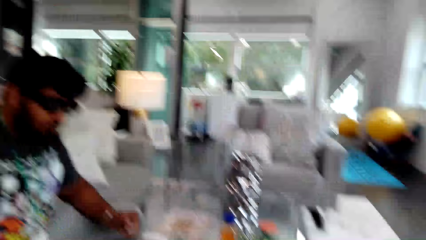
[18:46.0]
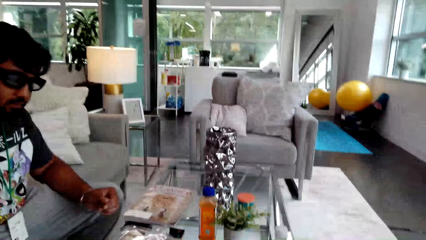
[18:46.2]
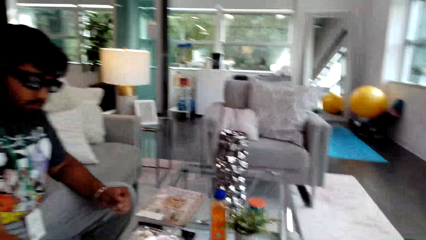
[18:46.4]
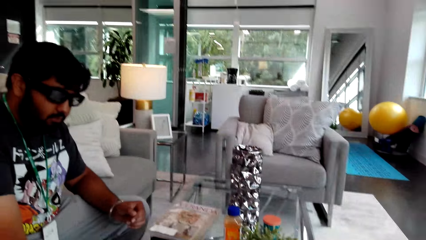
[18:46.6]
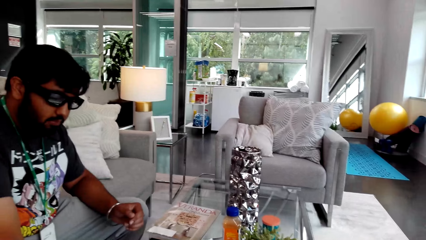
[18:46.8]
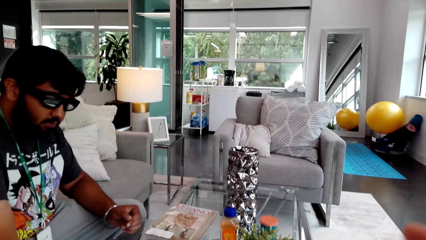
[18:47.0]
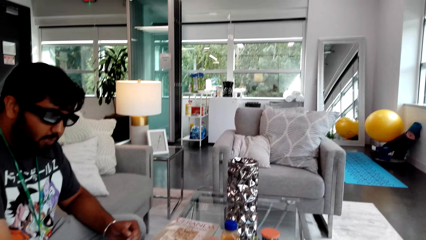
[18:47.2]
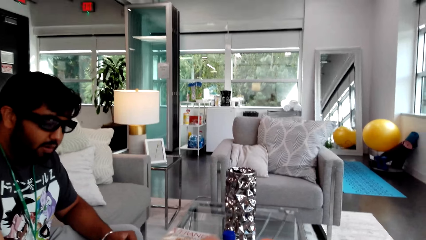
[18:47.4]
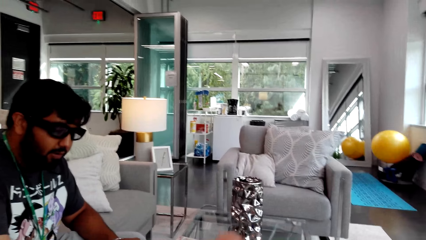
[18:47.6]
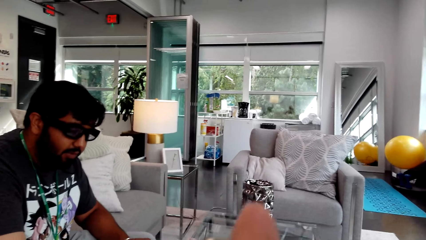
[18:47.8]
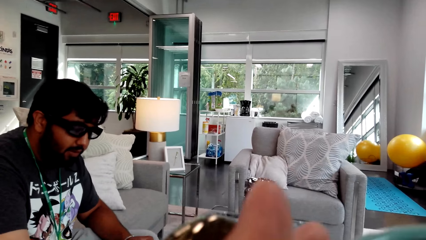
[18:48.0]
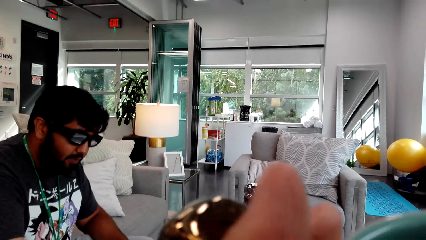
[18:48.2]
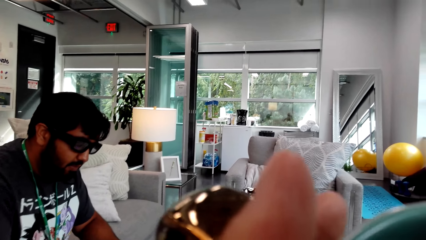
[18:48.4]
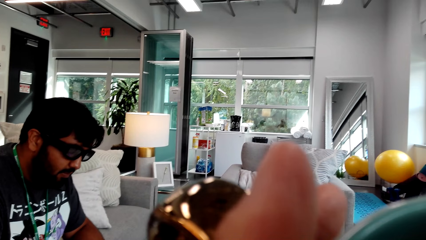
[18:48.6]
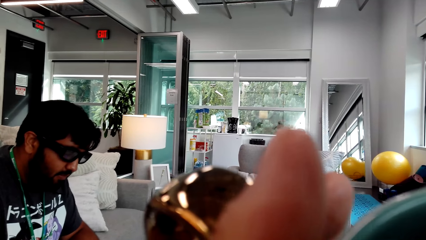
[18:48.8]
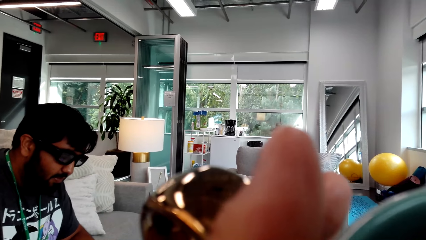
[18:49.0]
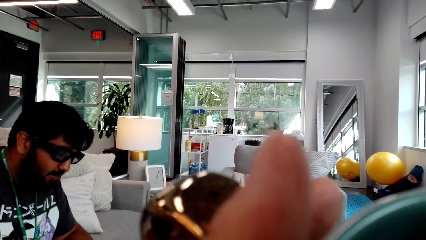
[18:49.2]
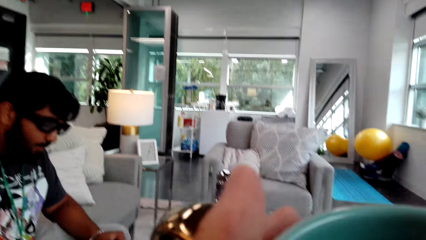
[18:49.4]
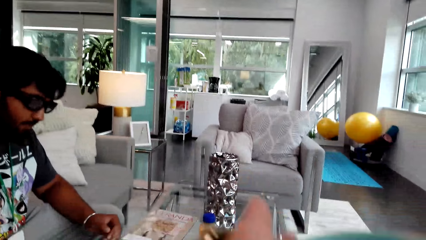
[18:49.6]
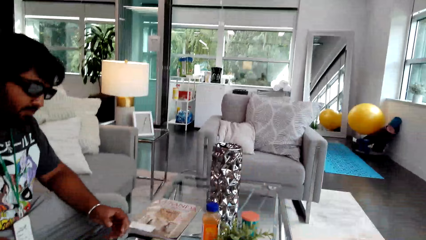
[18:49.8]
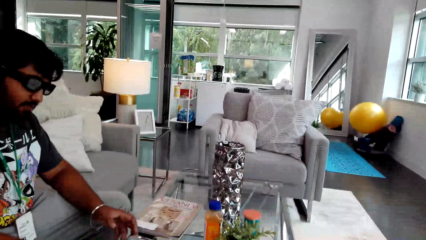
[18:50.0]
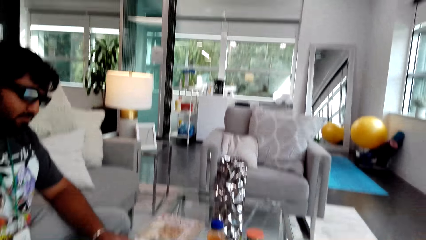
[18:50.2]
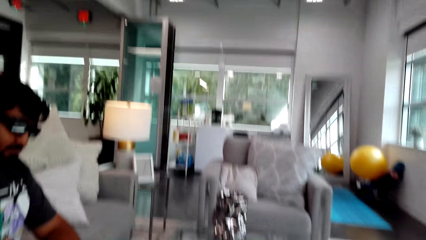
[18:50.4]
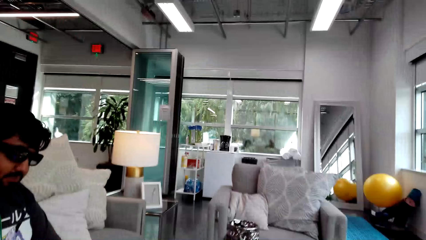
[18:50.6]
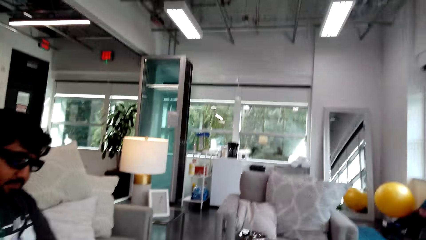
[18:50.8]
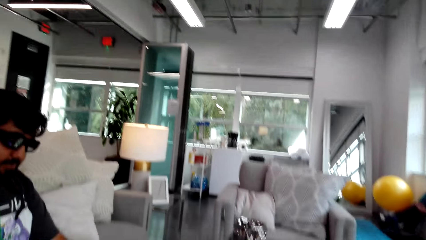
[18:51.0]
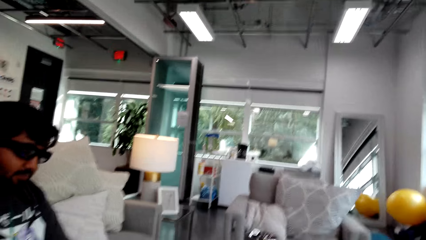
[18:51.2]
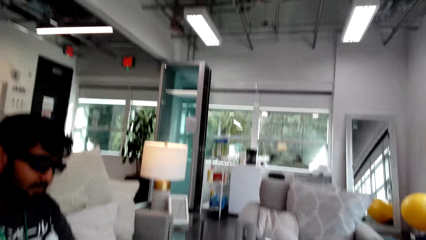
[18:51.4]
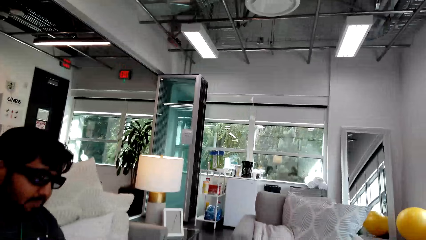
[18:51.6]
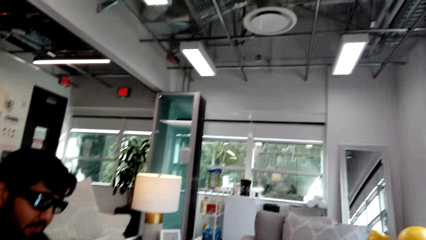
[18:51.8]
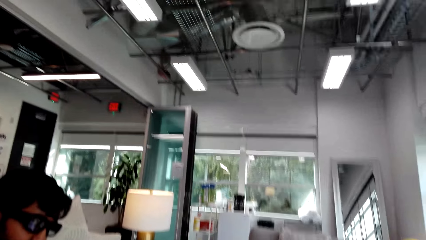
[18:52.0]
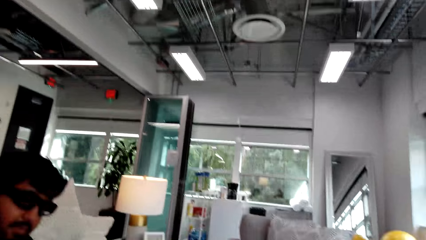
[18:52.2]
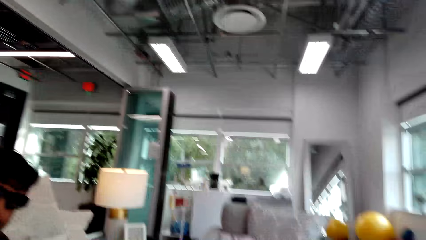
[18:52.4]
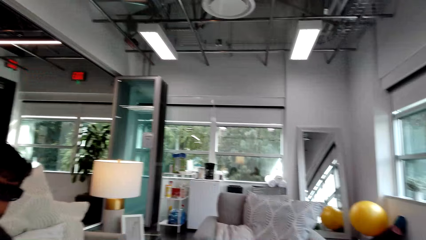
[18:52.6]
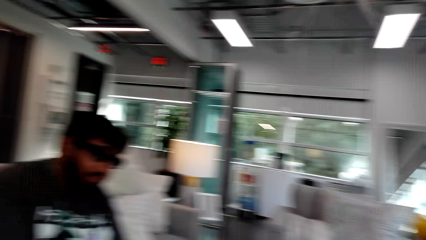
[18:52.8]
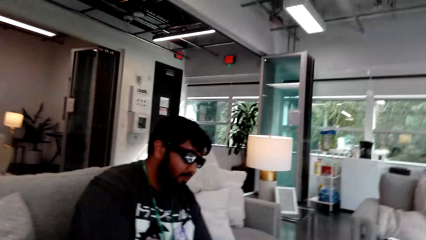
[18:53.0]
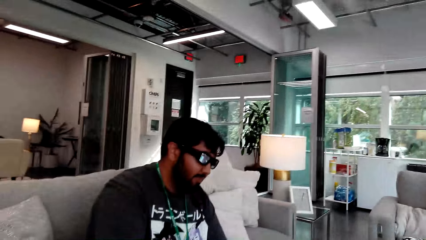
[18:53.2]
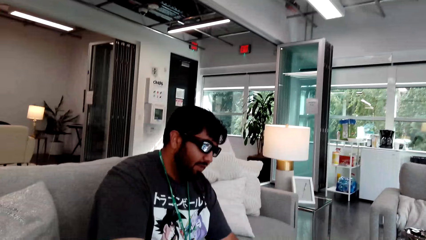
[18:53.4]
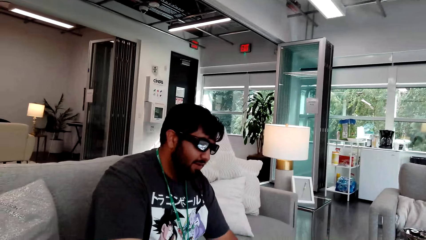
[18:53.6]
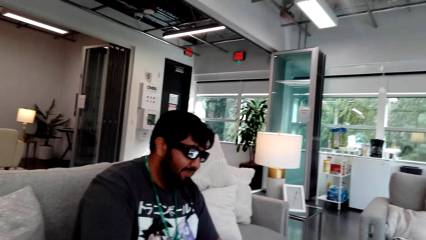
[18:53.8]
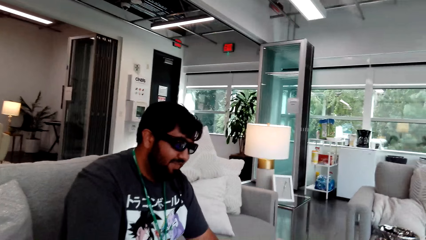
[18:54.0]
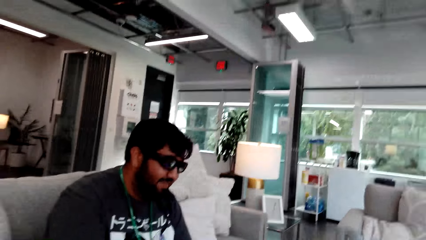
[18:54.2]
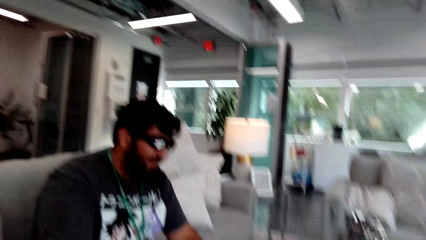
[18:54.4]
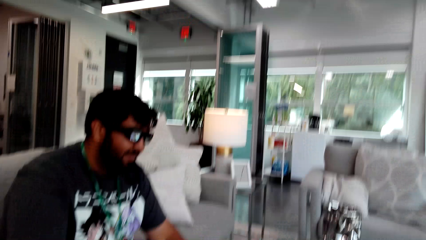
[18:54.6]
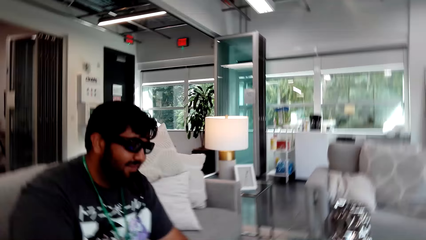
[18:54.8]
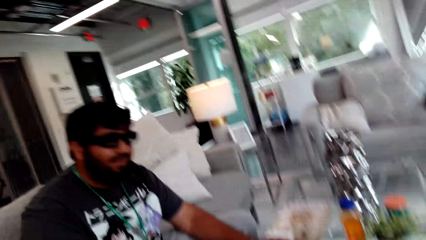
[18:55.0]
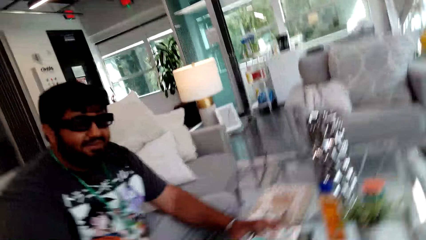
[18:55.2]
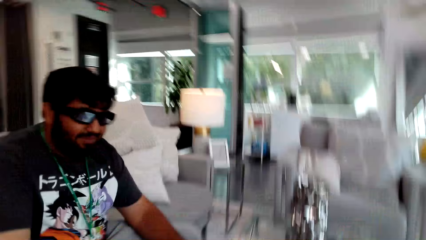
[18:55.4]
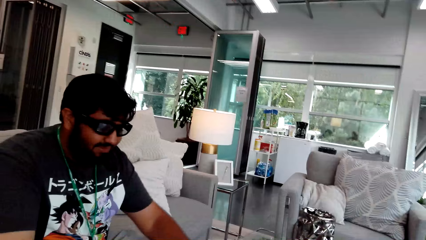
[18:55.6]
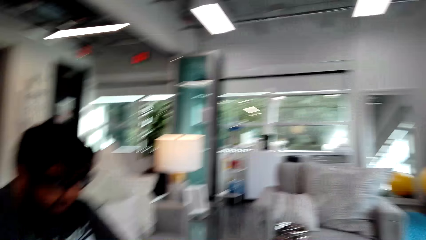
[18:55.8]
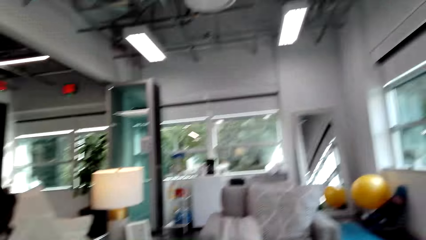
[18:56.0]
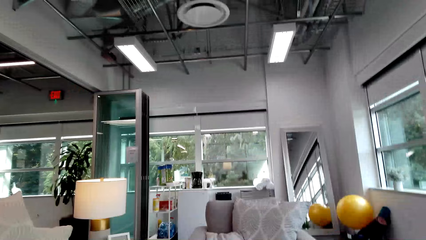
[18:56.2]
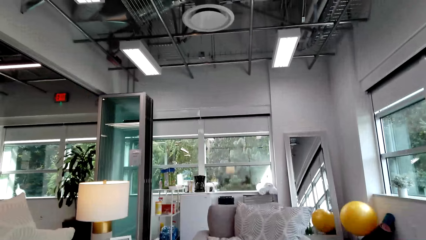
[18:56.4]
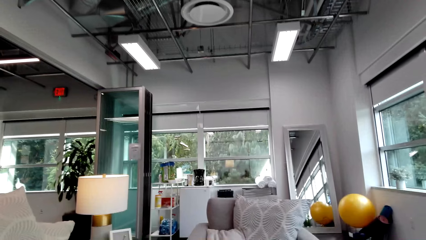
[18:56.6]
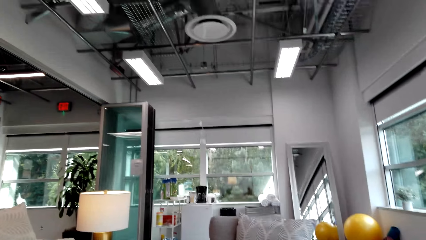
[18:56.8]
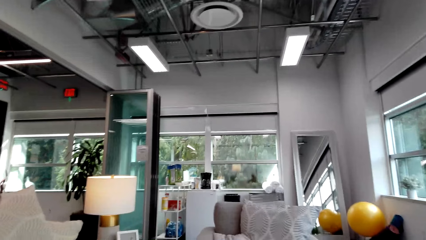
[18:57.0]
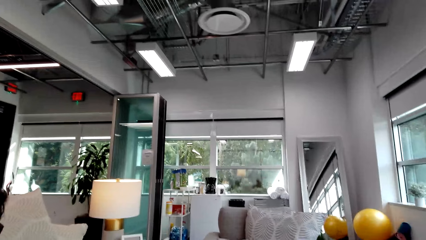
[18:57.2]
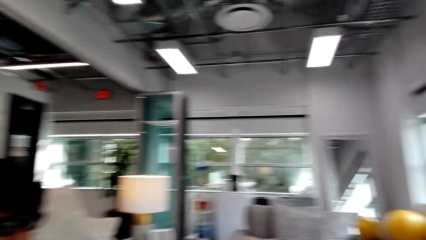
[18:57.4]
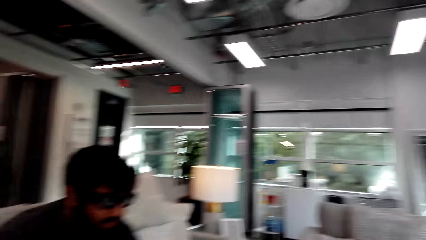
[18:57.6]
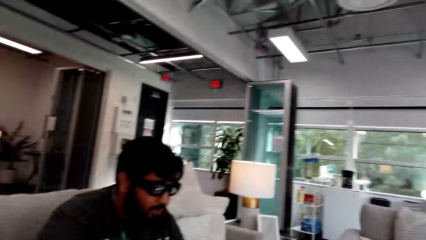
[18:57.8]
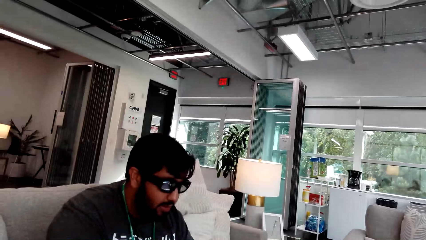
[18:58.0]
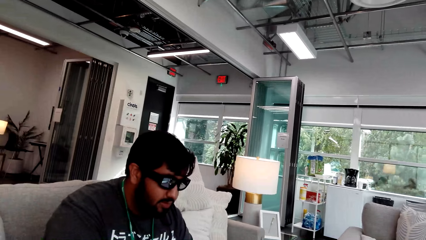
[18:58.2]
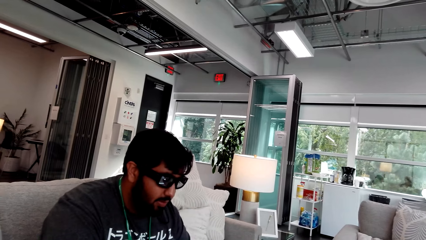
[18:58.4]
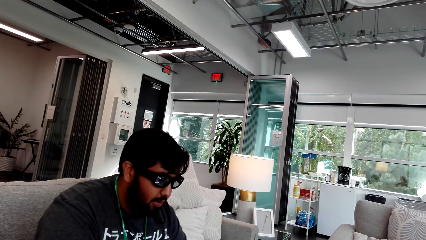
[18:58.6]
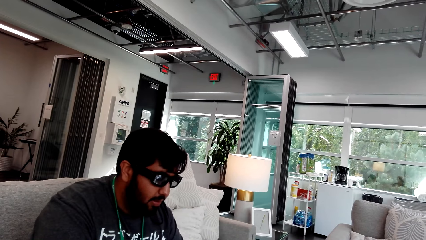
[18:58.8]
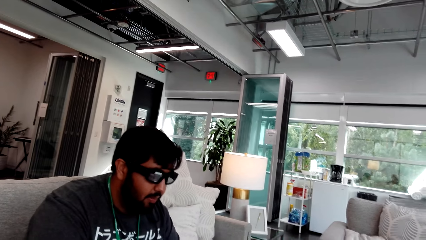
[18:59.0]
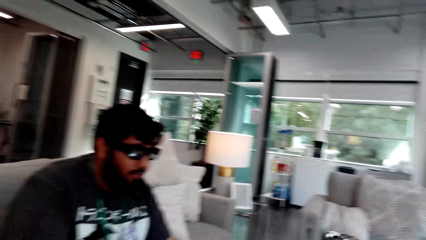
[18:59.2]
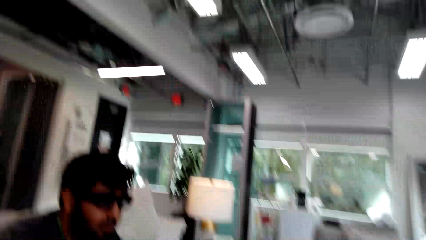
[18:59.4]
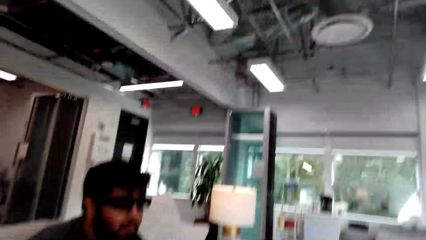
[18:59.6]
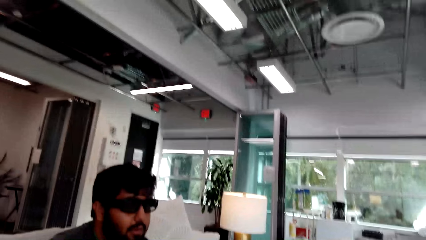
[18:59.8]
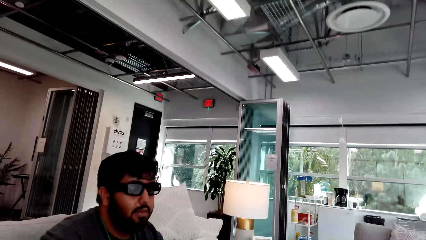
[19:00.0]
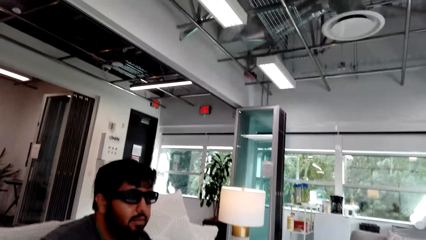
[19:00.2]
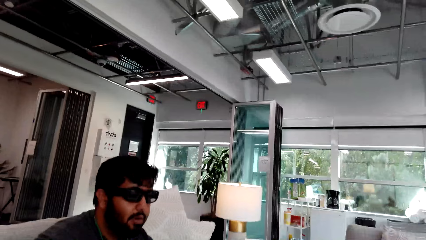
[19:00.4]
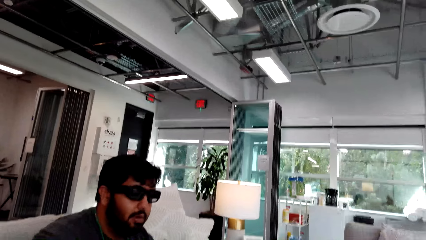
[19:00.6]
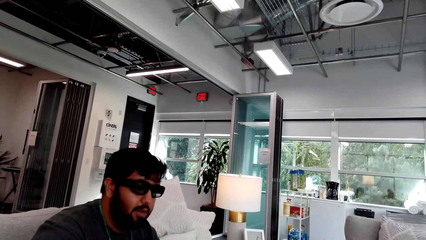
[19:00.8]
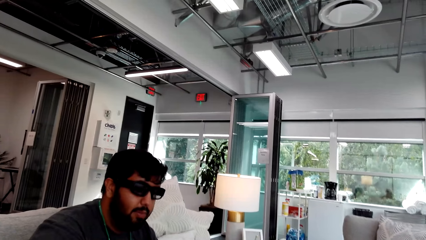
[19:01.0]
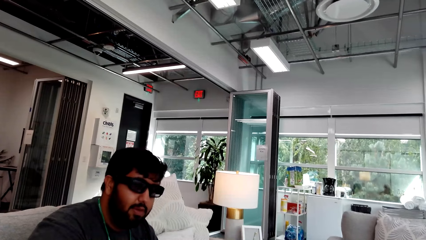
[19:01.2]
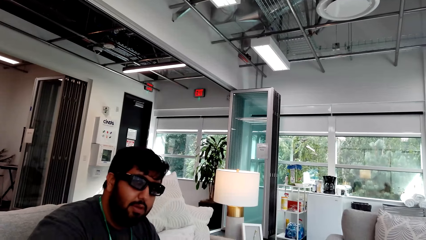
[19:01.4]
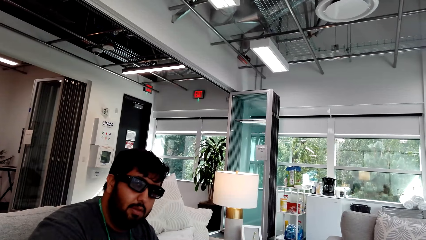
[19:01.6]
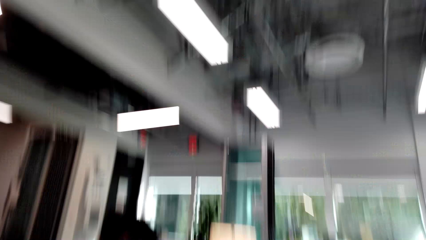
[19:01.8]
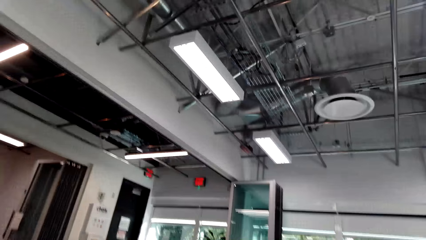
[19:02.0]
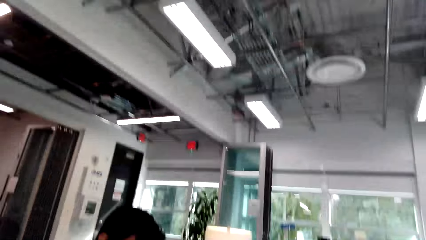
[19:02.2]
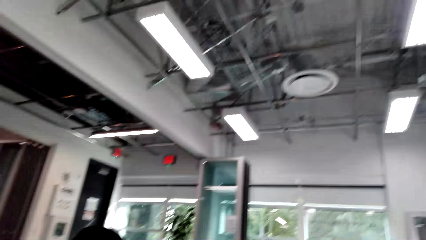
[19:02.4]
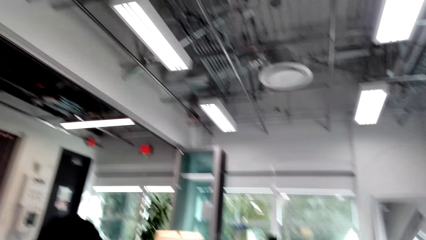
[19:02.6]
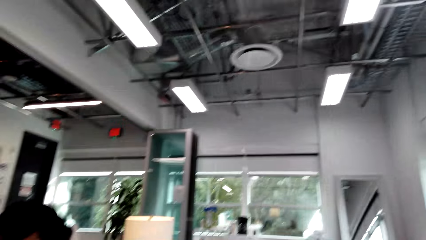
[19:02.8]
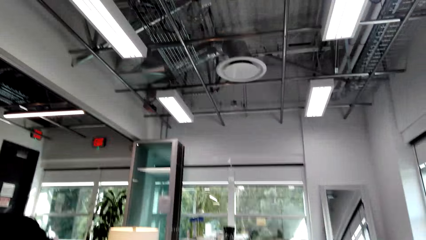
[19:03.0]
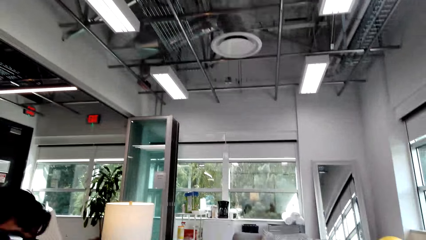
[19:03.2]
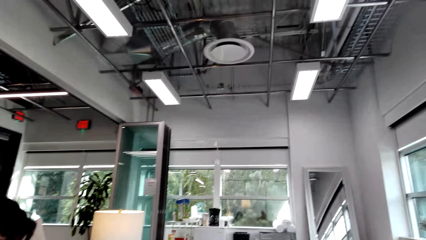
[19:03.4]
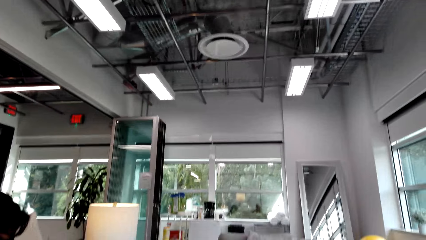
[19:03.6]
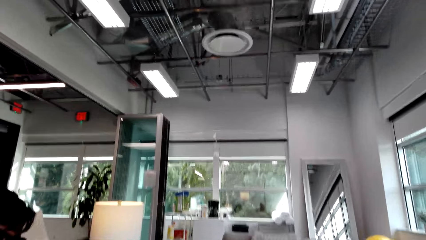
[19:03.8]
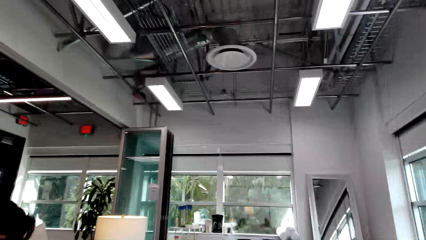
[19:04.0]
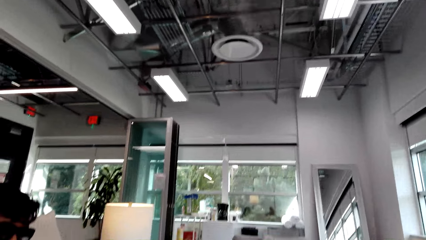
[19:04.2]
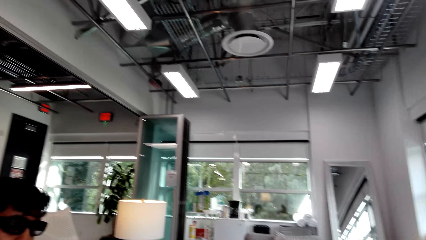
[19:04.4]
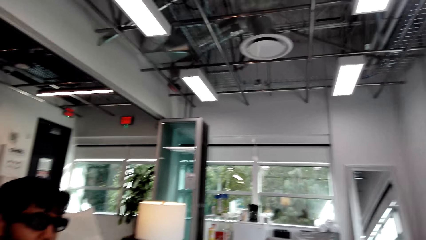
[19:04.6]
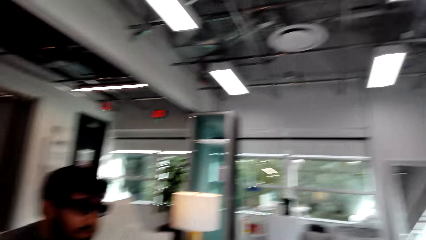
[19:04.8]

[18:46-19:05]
The camera wearer lifts a cup. They drink coffee from the mug. They move the cup. They look around. They converse with a man. They look around. The man converses with the camera wearer. The camera wearer looks around.
